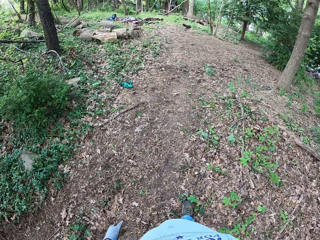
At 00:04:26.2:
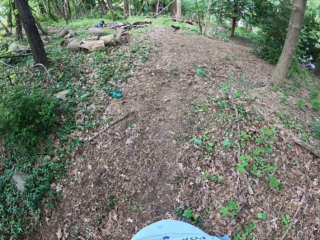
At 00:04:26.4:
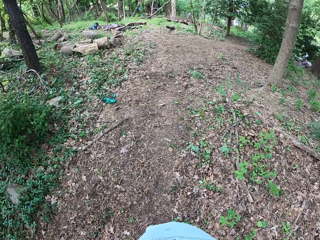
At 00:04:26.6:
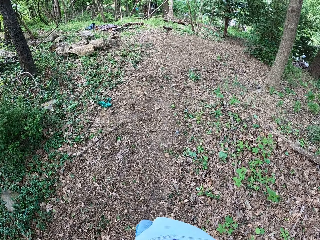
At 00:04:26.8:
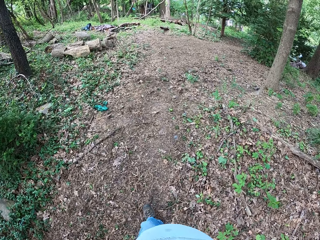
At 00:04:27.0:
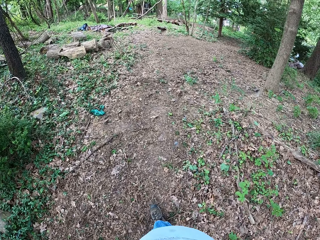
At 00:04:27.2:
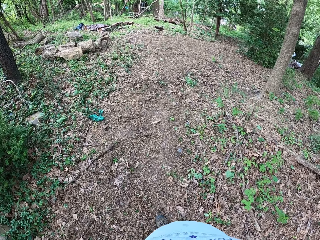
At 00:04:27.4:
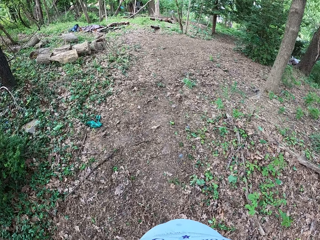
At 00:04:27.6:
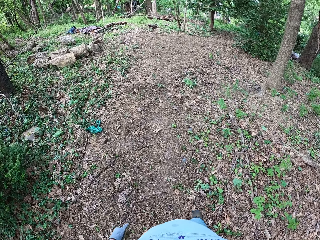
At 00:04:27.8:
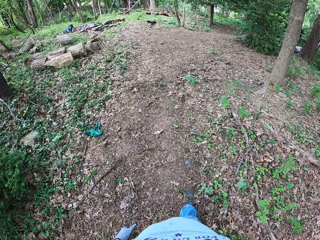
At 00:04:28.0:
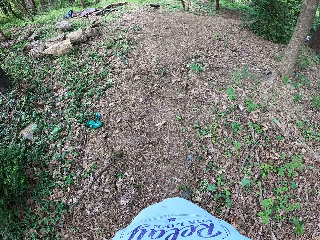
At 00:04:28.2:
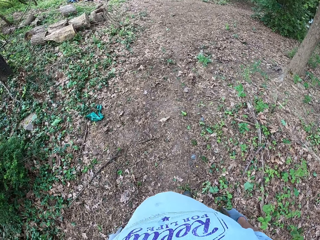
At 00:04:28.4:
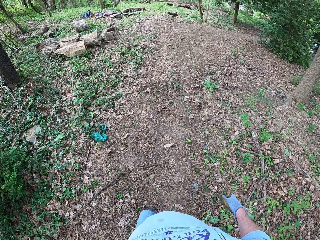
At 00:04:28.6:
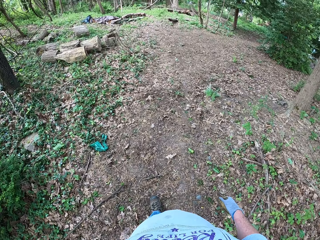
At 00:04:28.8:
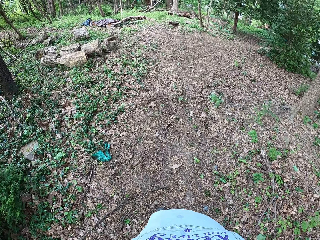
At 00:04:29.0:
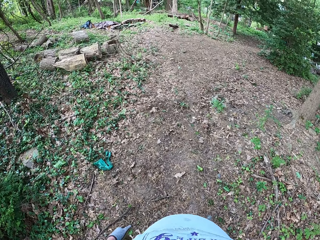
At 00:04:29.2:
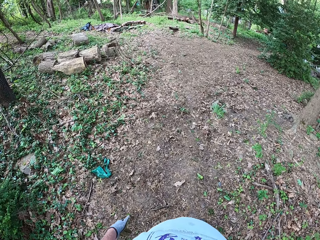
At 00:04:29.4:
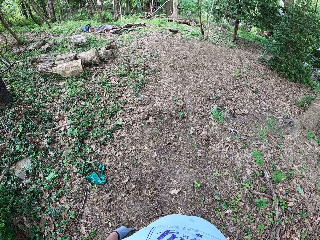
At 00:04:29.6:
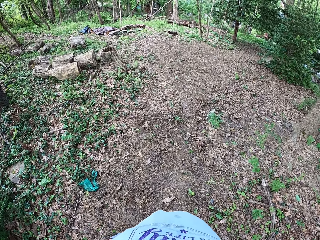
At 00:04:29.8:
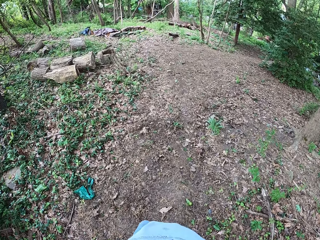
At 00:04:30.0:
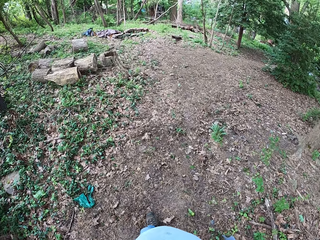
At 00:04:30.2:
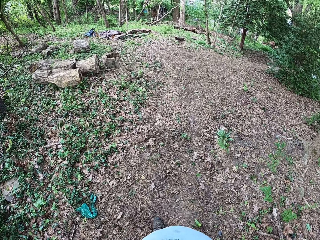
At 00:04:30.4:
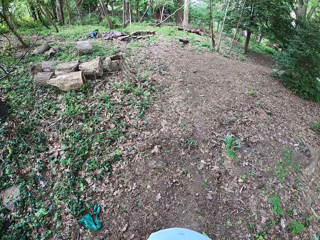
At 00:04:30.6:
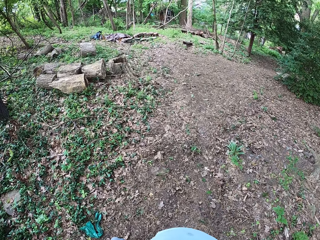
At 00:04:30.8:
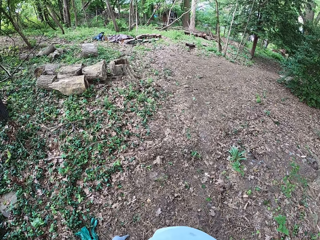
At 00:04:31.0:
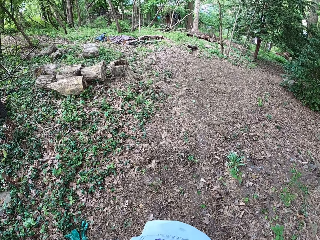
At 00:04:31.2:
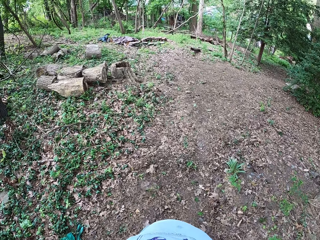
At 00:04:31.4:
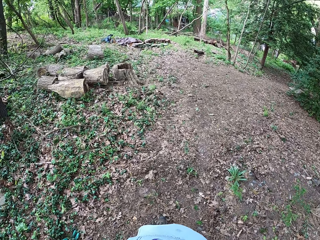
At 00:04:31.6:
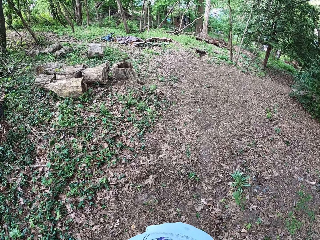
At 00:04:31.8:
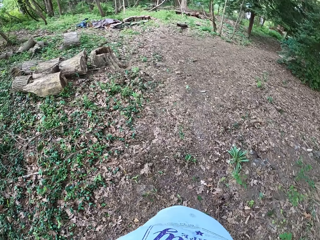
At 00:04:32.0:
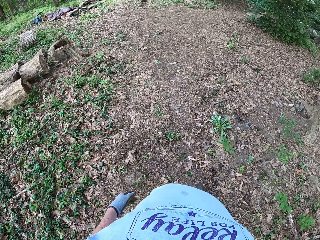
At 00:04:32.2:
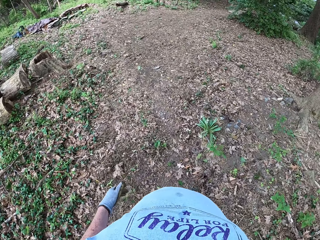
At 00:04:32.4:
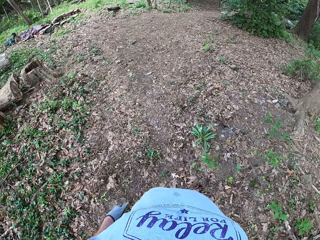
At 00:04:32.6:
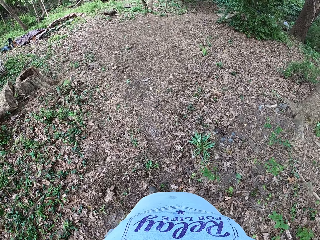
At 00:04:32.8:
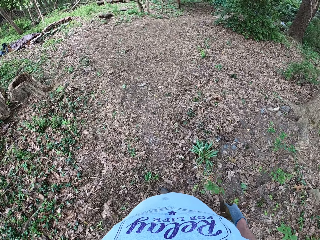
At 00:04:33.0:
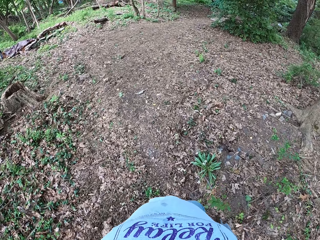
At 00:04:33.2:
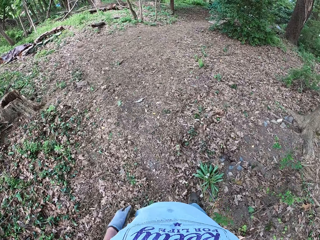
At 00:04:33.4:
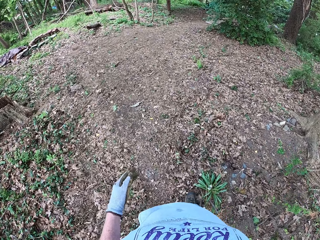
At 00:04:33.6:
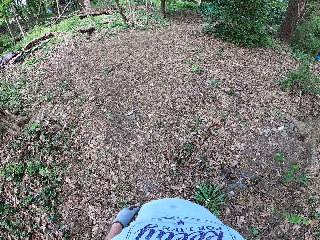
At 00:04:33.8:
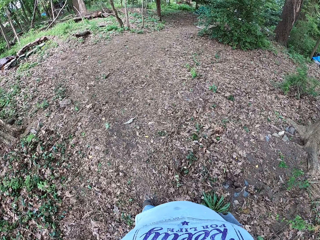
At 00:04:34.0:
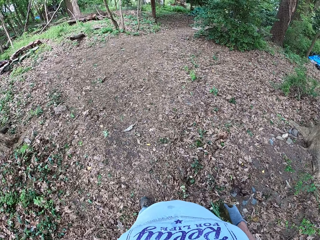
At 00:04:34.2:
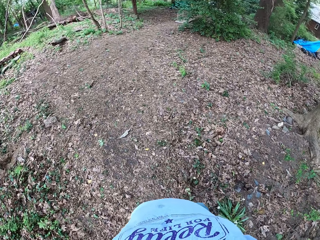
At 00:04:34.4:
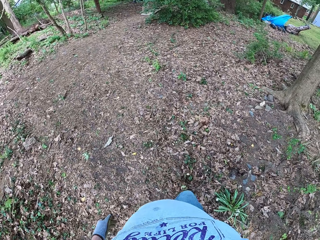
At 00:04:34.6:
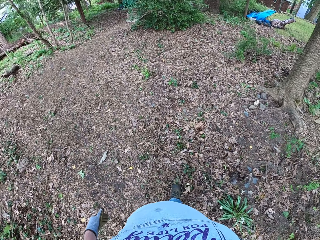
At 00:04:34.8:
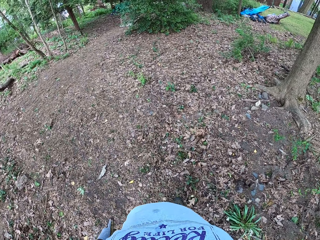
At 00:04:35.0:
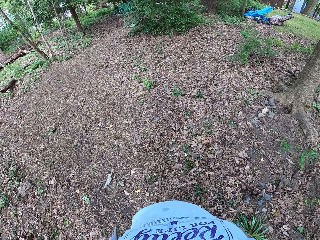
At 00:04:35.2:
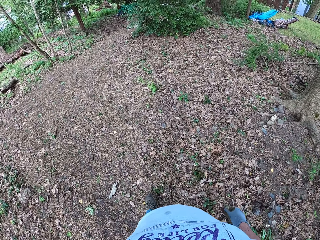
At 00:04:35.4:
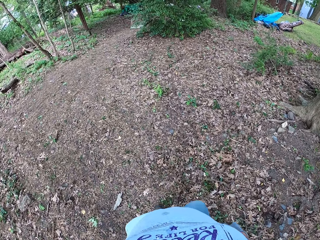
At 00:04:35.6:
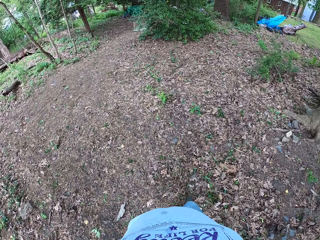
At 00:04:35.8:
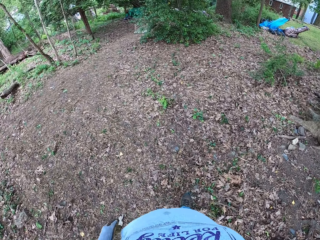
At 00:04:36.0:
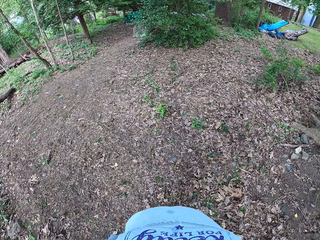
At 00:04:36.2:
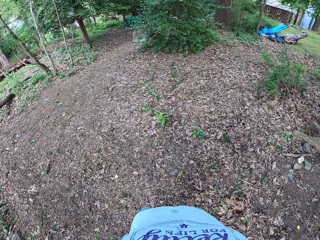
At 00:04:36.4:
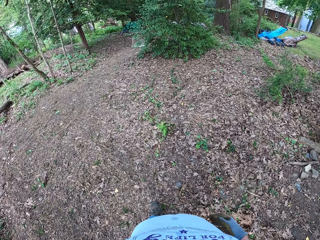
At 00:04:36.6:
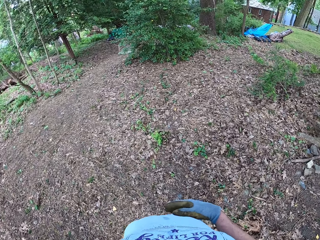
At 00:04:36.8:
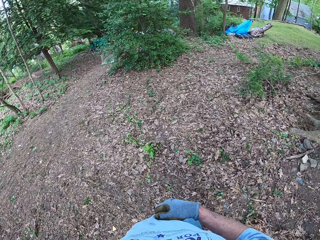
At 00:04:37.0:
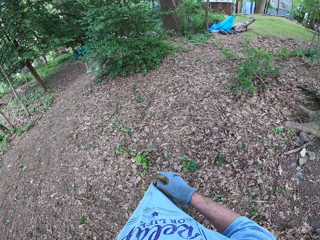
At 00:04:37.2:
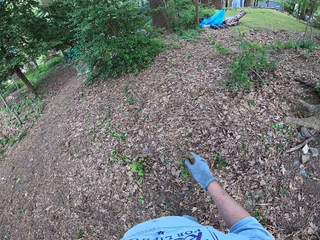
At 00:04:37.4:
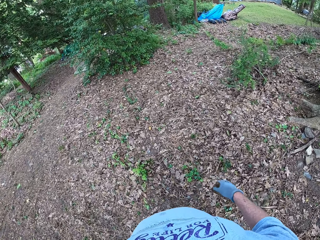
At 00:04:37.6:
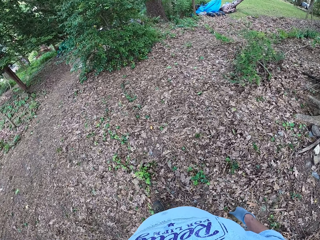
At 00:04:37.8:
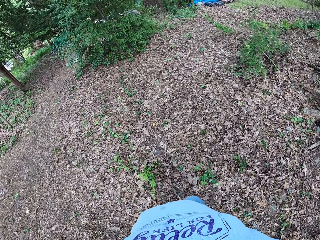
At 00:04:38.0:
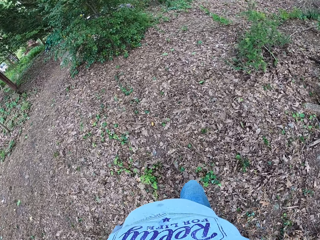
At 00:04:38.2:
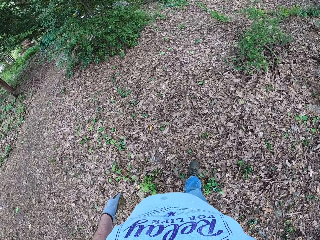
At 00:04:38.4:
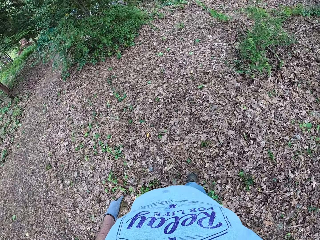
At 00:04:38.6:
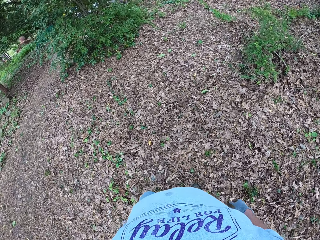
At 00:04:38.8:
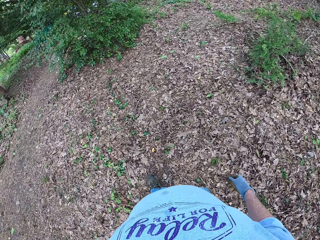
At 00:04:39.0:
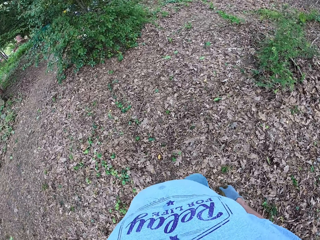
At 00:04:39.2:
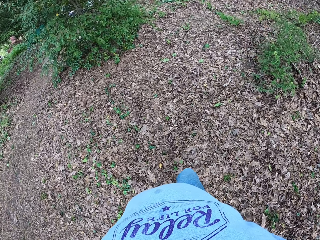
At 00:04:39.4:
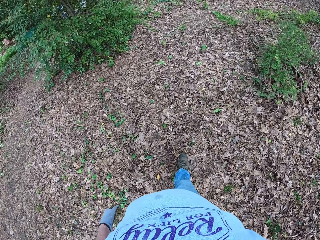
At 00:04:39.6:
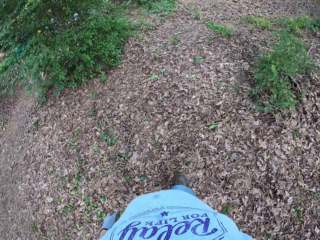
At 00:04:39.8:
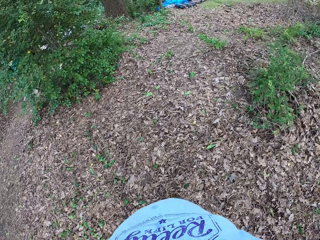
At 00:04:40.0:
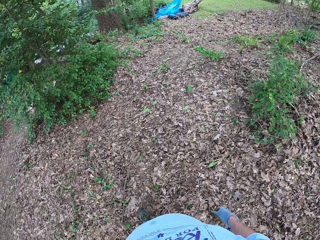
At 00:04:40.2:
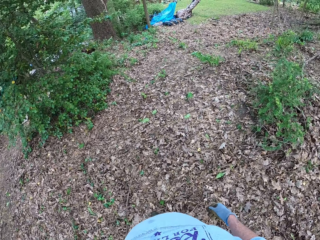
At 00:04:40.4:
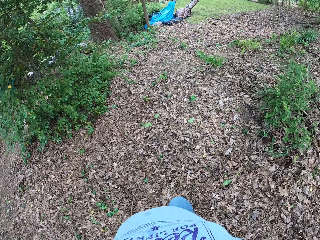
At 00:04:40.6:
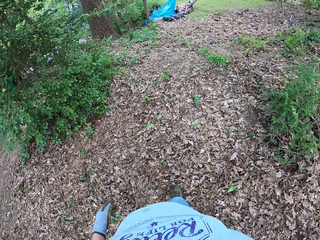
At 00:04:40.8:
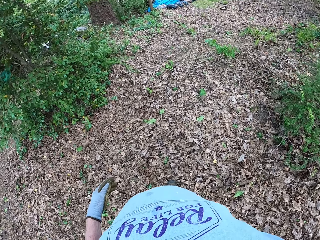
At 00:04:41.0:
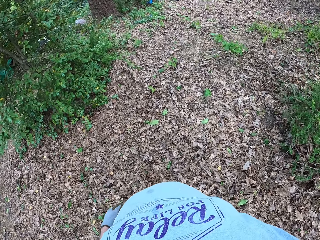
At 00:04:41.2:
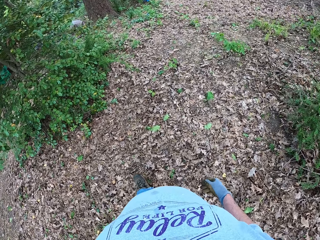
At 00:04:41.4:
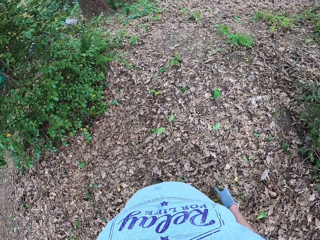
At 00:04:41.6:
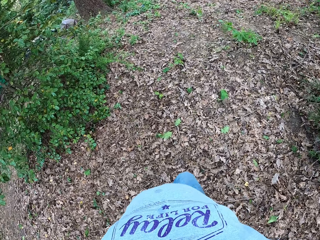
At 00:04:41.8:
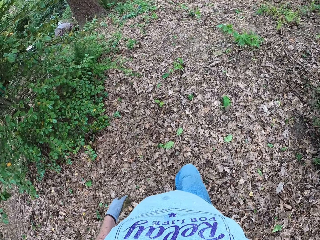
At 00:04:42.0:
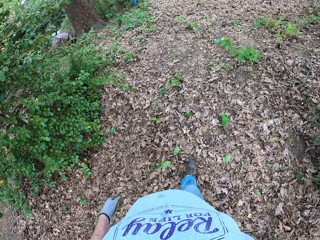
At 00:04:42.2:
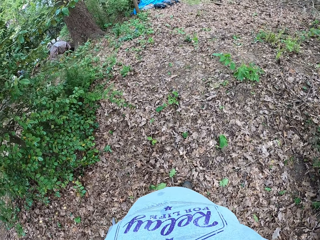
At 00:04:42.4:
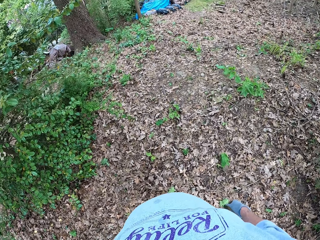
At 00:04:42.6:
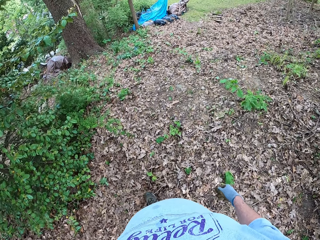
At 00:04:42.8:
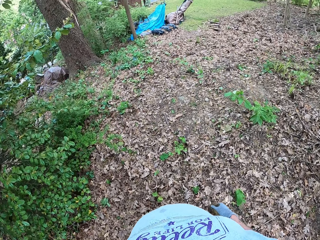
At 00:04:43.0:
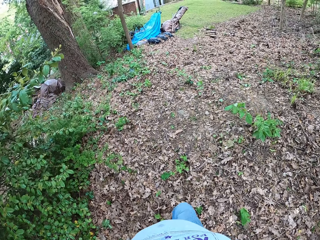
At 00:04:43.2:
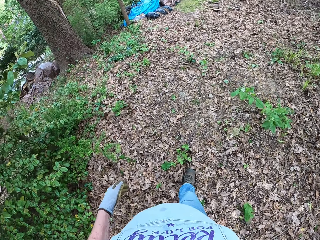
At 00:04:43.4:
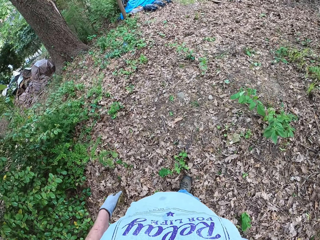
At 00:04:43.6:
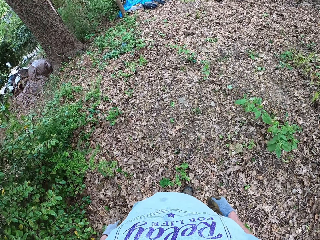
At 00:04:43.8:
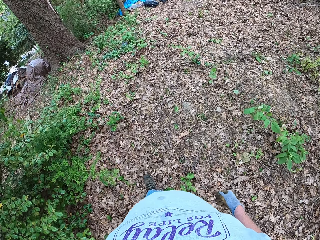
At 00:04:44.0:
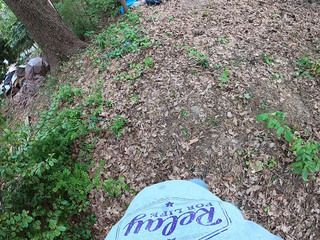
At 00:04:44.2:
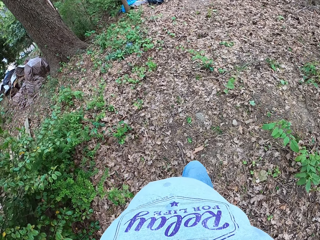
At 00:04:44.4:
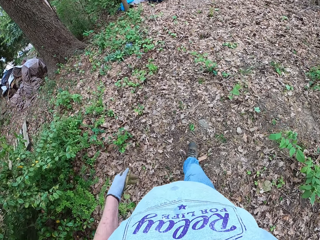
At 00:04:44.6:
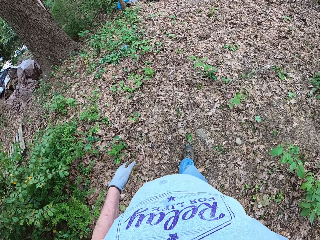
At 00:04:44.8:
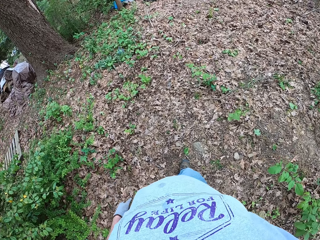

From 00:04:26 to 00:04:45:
The camera wearer touches the cloth. He pulls his shirt. He walks on the backyard.

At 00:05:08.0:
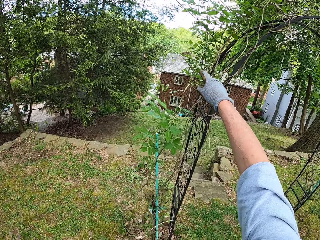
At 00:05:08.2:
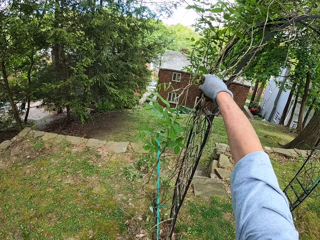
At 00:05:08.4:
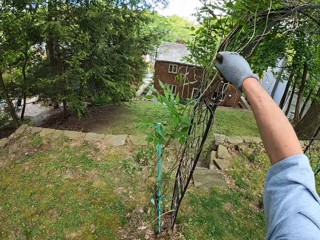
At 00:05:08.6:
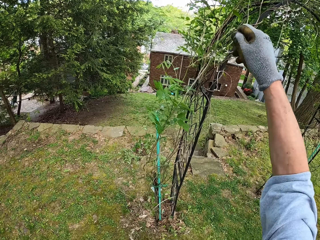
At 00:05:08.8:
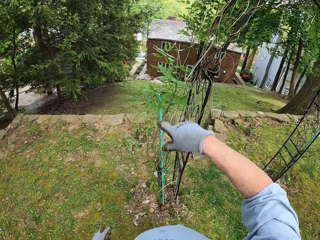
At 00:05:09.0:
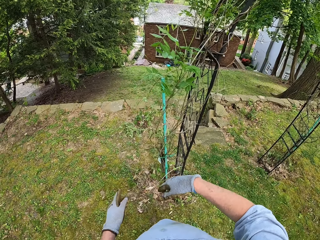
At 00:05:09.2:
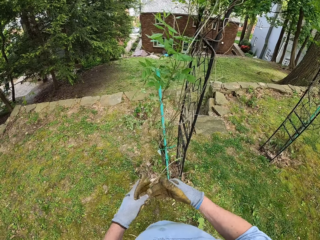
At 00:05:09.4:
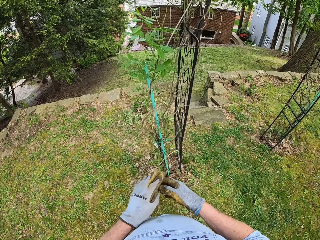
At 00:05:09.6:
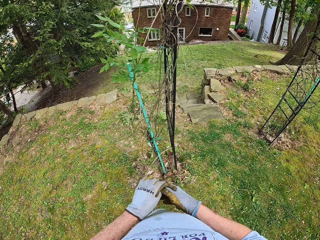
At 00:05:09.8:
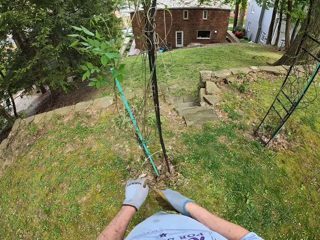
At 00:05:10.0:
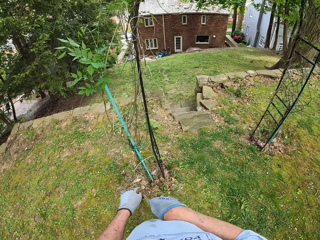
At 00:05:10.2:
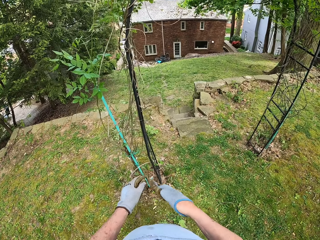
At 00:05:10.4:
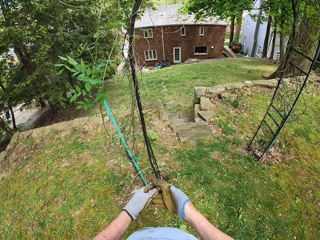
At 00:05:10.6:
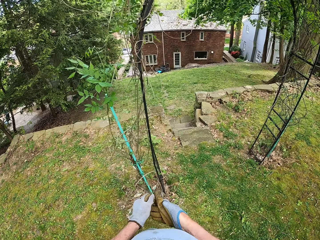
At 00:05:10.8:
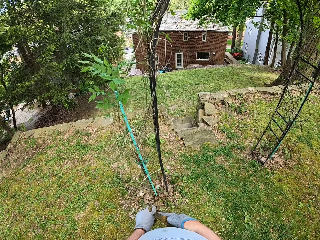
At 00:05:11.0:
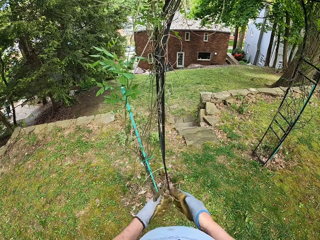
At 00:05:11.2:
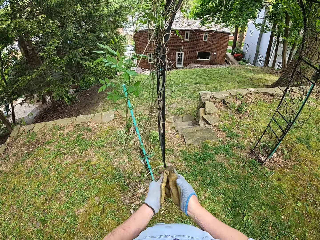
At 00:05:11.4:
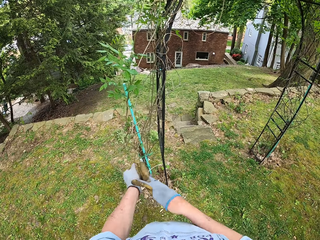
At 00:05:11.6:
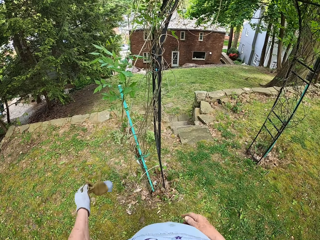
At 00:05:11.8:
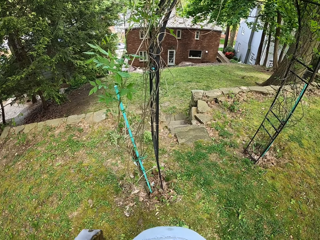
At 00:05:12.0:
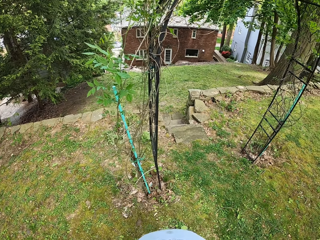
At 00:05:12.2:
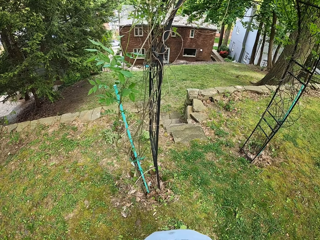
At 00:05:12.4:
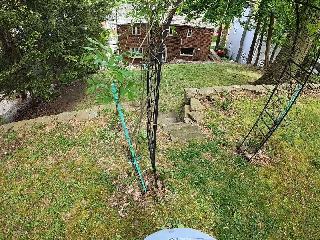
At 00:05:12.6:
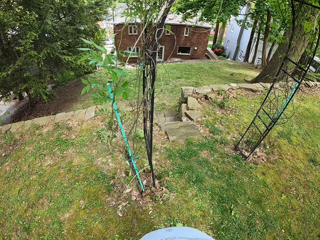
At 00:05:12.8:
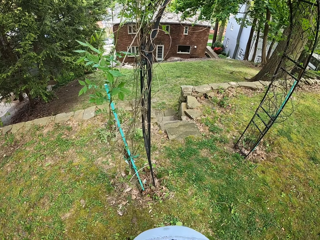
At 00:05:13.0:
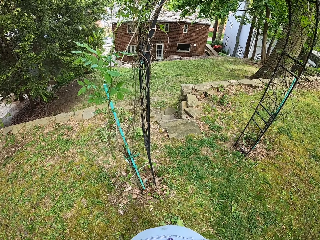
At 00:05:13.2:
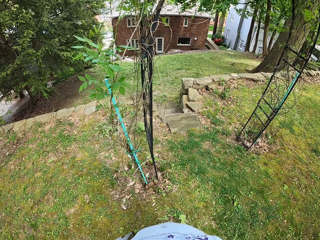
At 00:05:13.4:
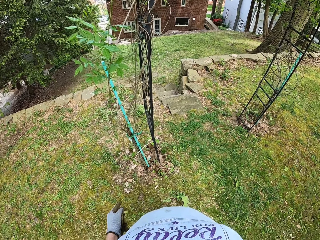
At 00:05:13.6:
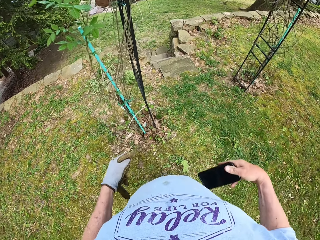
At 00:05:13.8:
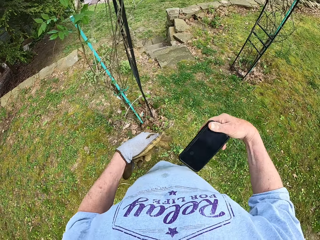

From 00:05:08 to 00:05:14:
The camera wearer fixes the flower. He removes the gloves. He removes the flower. He takes his phone.
